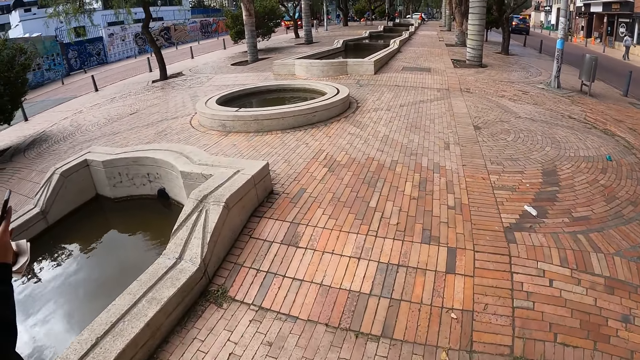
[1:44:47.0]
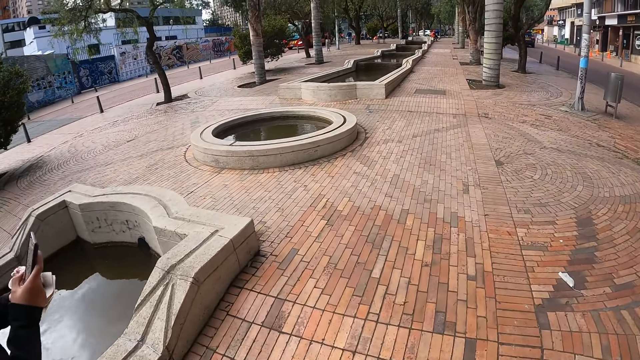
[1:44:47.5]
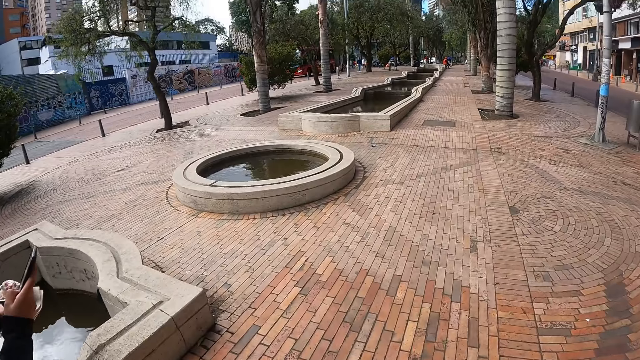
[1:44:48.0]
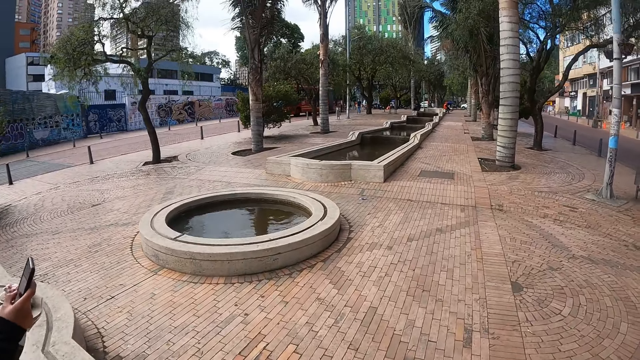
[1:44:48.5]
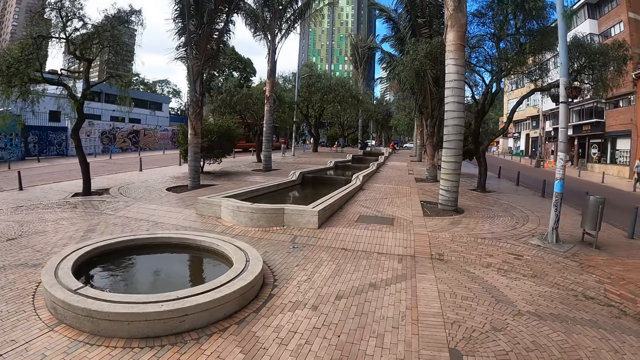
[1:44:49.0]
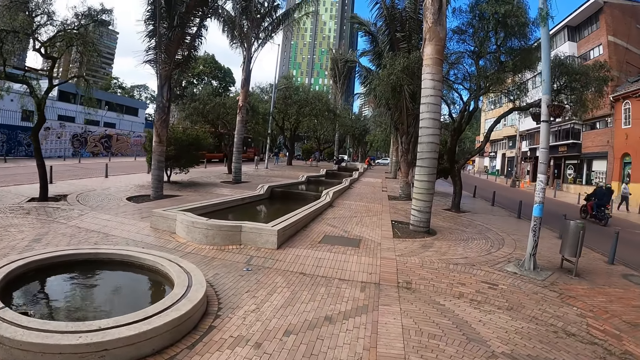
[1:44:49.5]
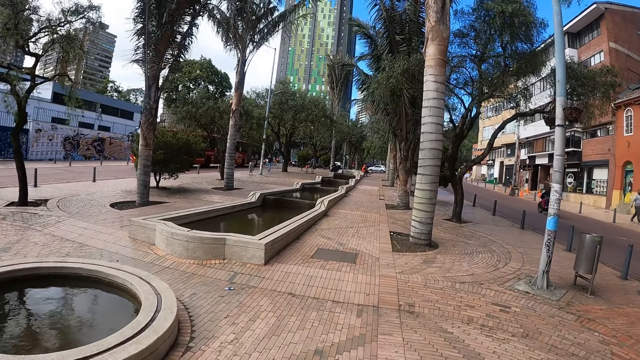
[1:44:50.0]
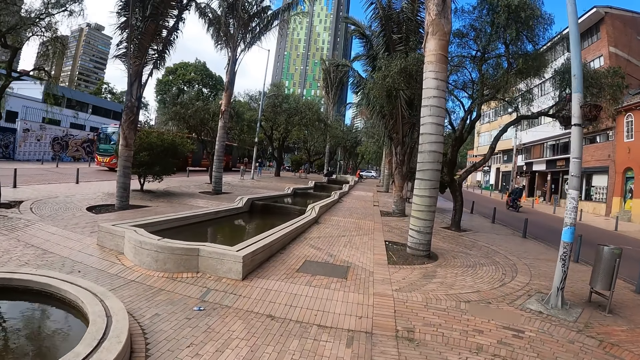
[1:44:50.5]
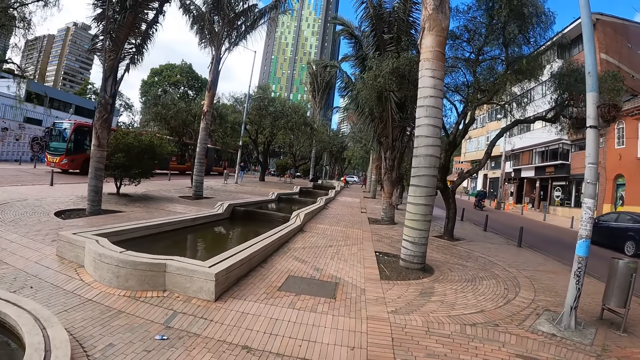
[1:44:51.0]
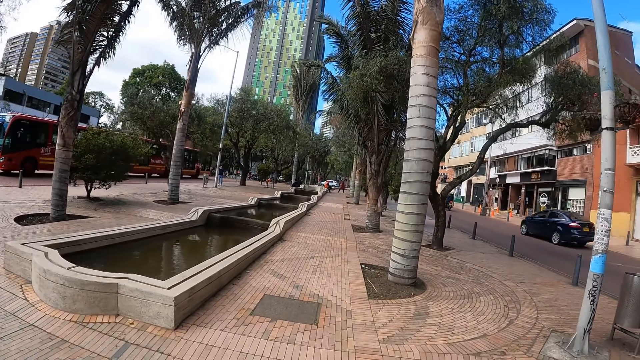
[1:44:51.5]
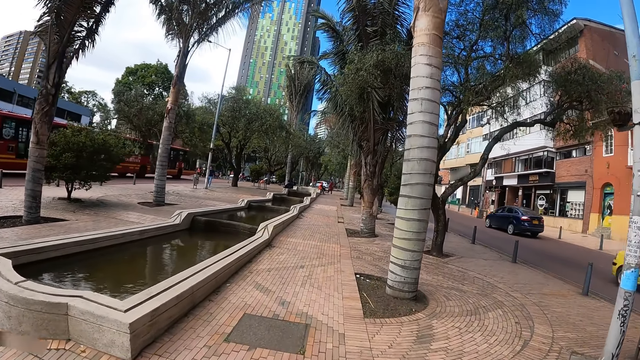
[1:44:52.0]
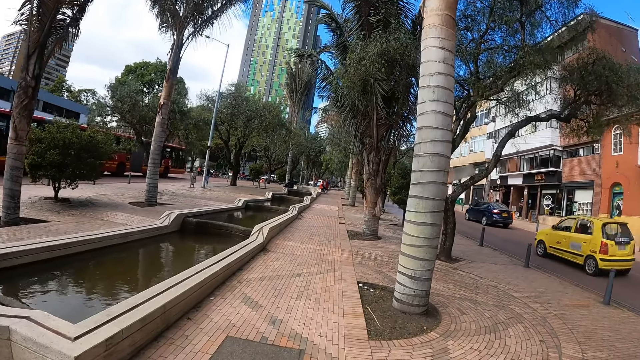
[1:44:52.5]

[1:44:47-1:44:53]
The camera wearer walks on the pavement.

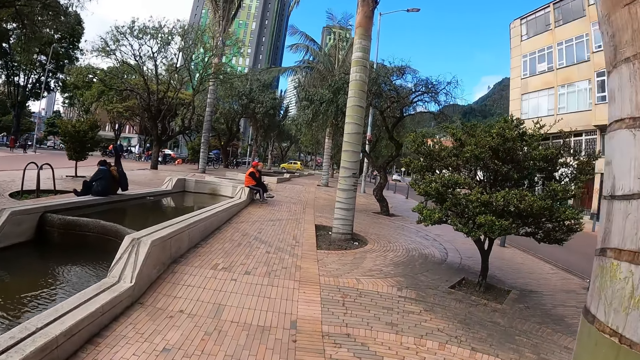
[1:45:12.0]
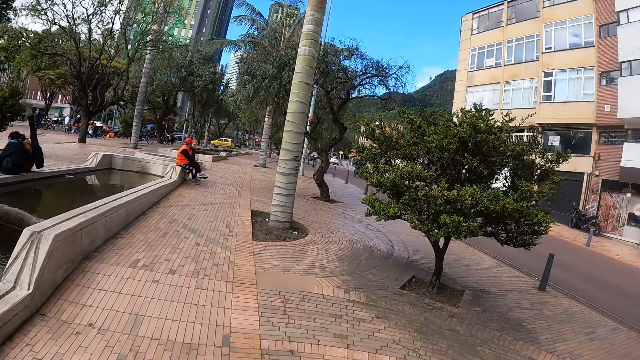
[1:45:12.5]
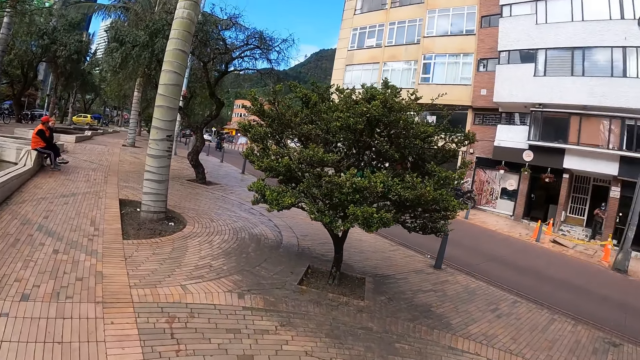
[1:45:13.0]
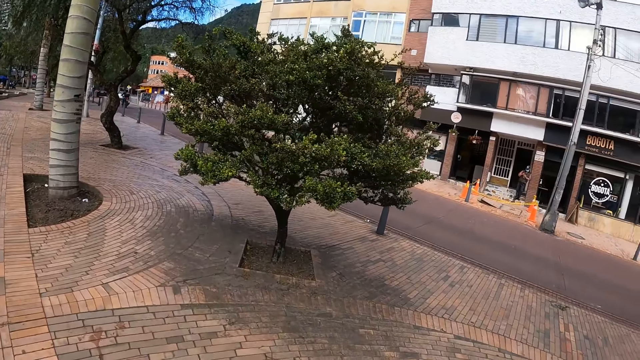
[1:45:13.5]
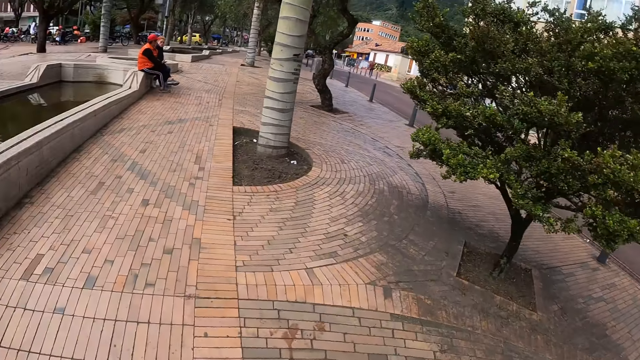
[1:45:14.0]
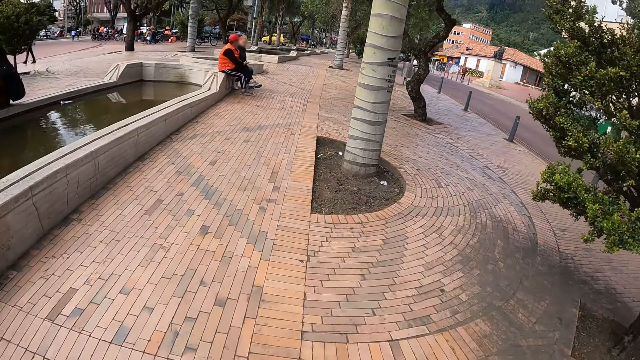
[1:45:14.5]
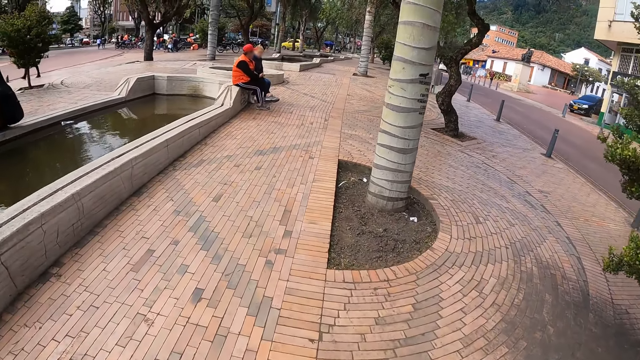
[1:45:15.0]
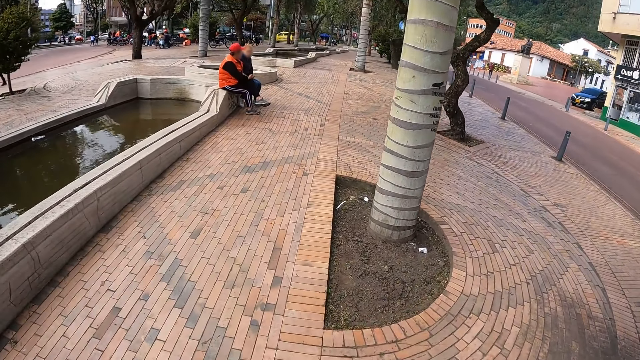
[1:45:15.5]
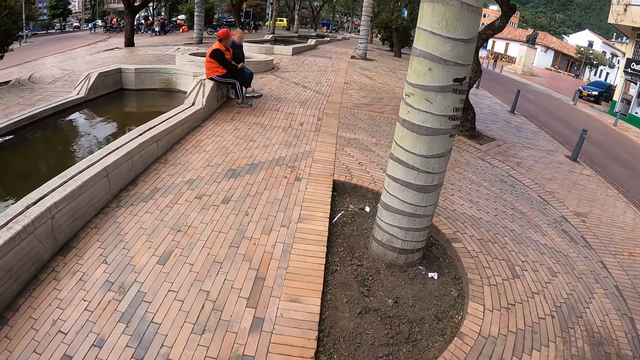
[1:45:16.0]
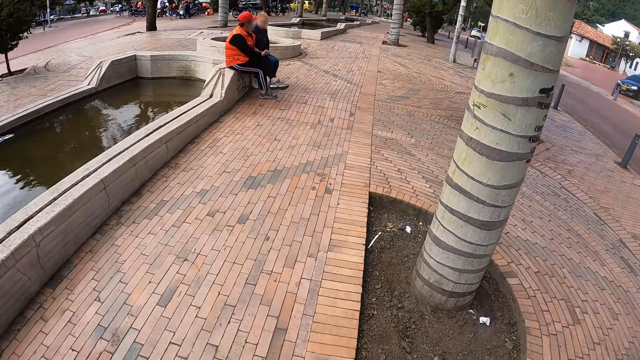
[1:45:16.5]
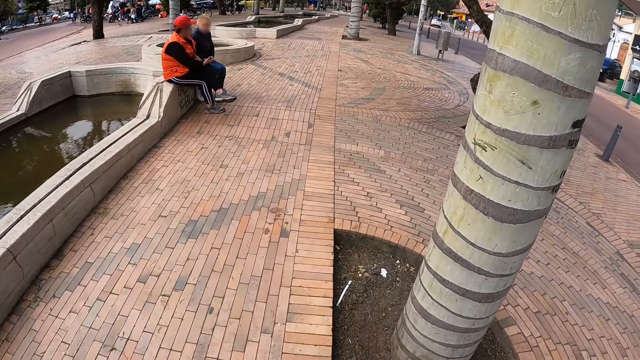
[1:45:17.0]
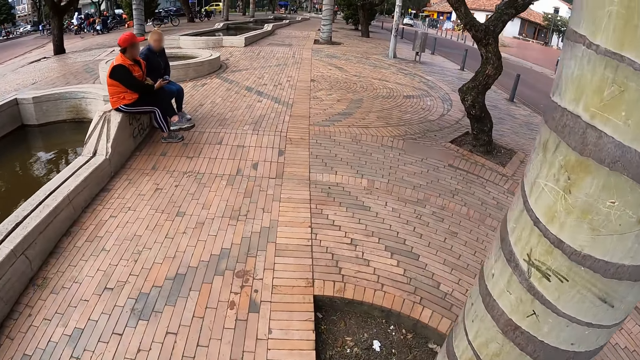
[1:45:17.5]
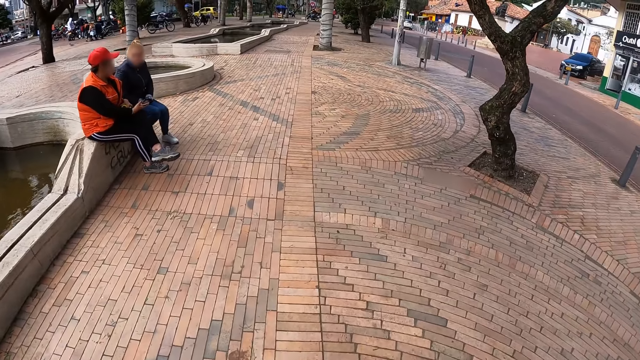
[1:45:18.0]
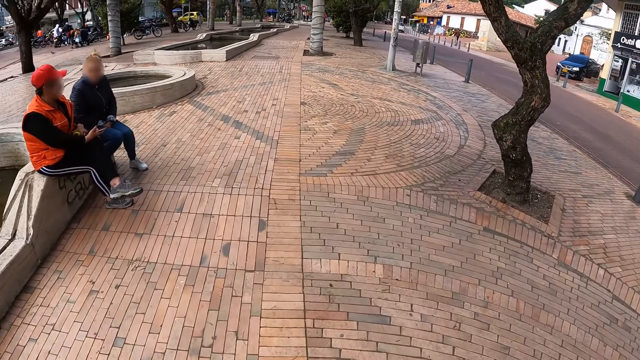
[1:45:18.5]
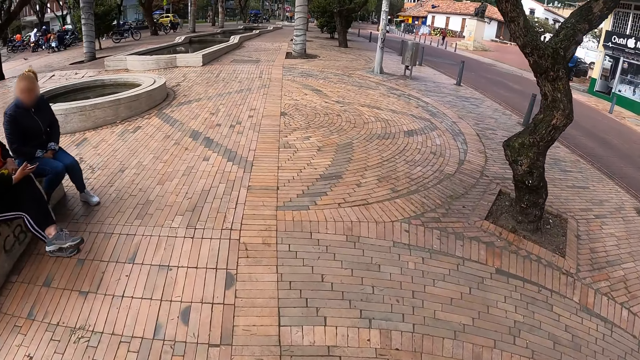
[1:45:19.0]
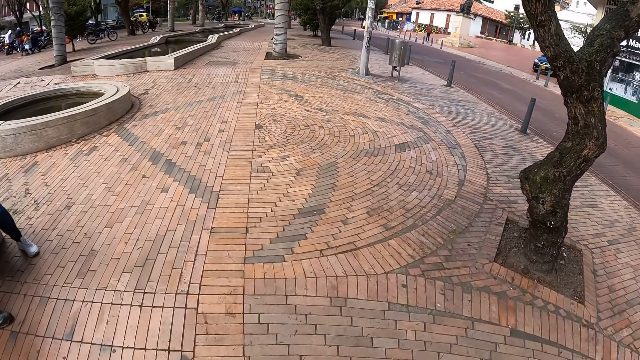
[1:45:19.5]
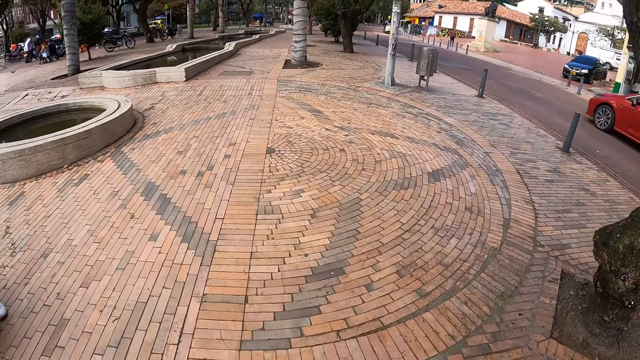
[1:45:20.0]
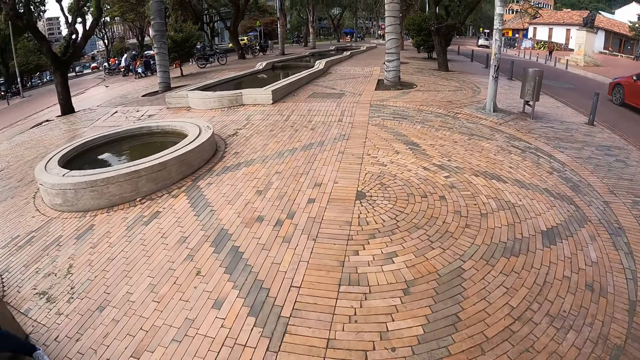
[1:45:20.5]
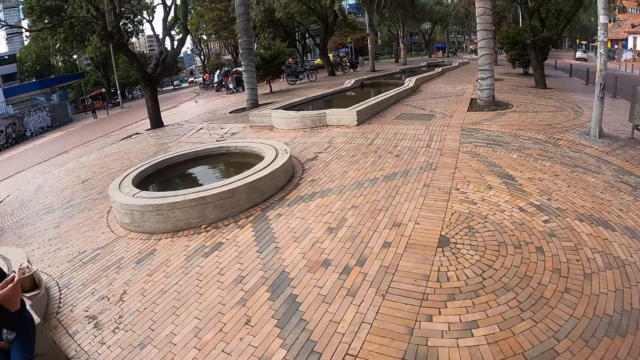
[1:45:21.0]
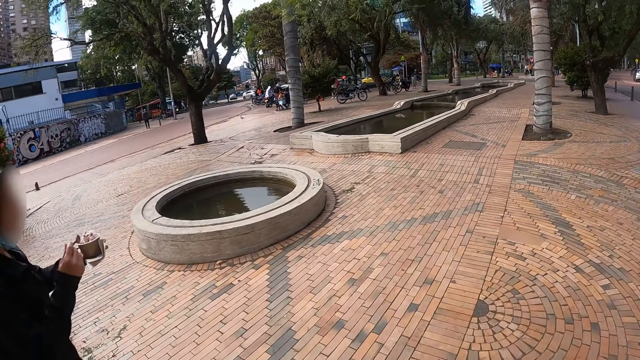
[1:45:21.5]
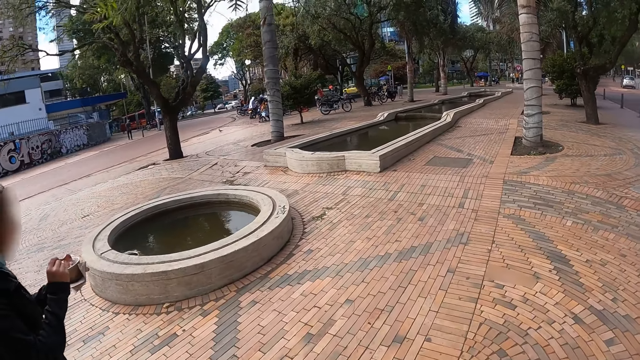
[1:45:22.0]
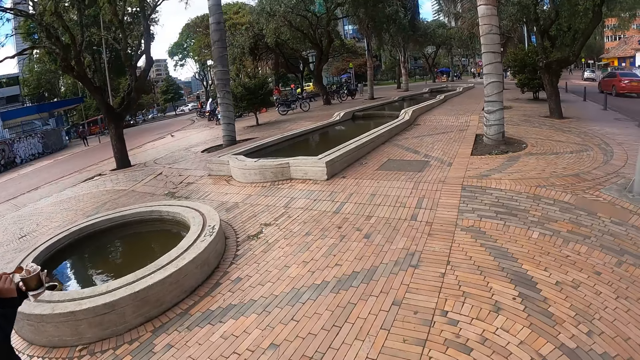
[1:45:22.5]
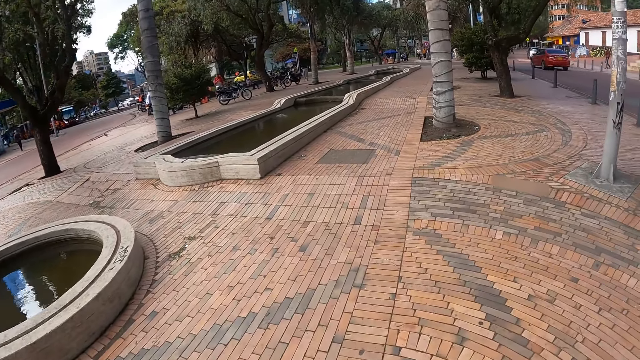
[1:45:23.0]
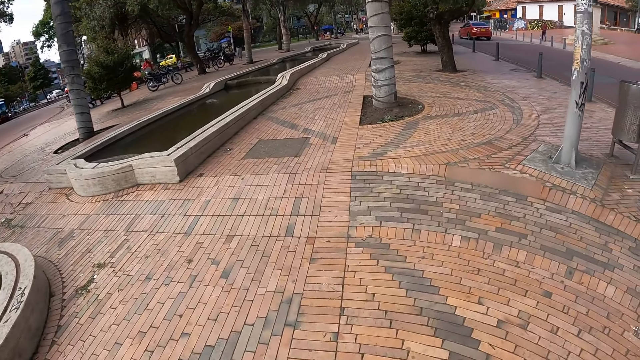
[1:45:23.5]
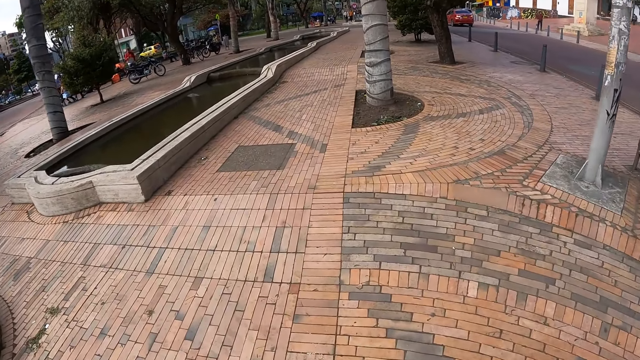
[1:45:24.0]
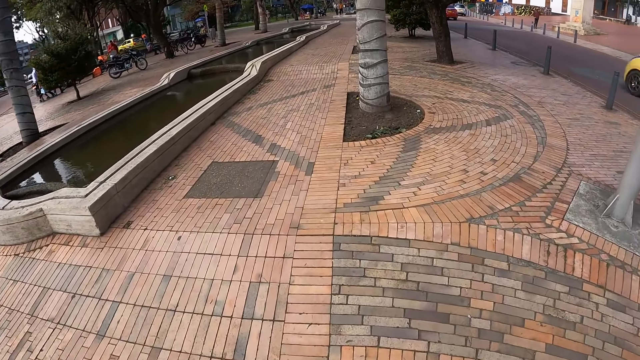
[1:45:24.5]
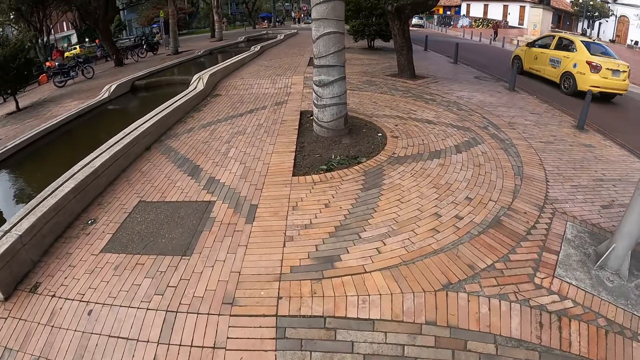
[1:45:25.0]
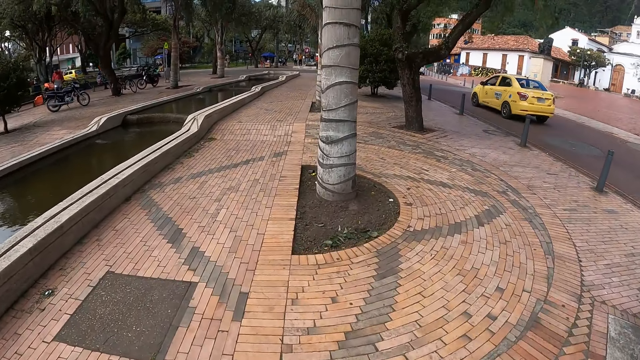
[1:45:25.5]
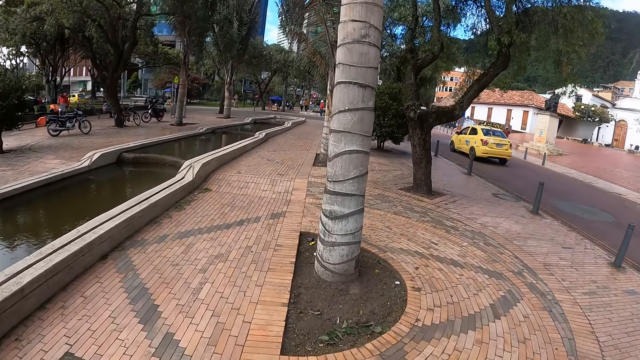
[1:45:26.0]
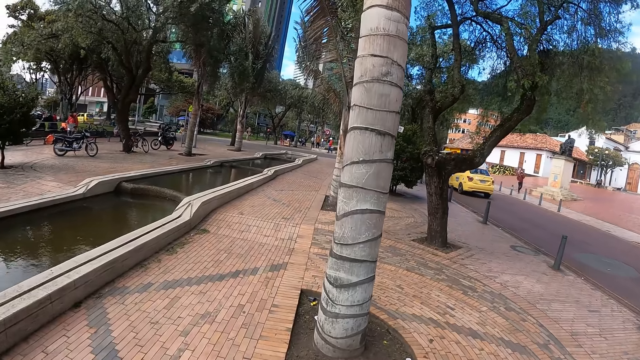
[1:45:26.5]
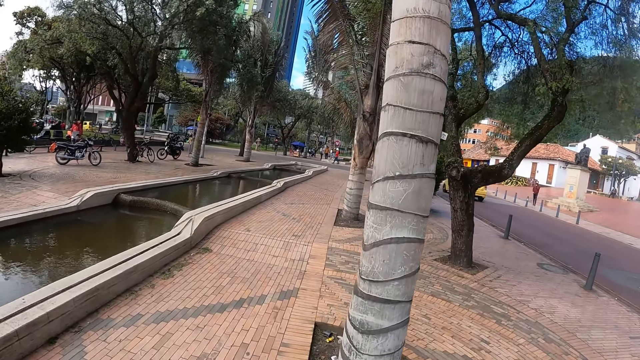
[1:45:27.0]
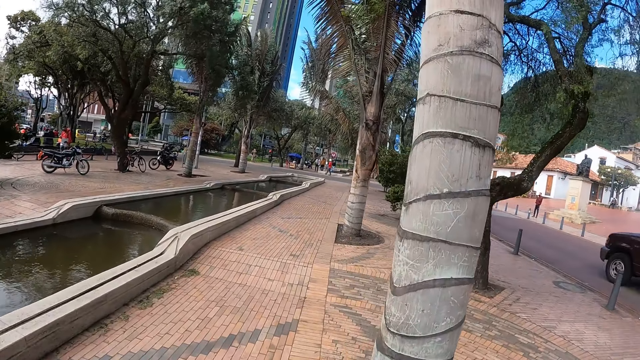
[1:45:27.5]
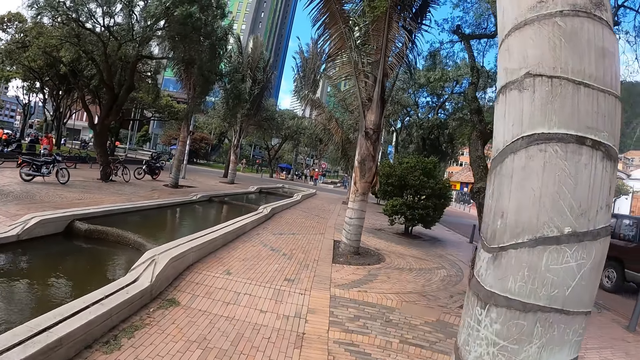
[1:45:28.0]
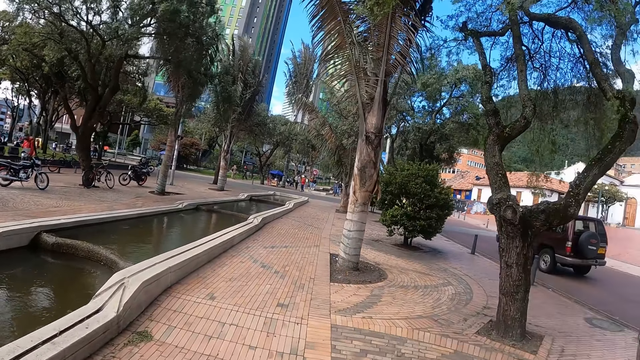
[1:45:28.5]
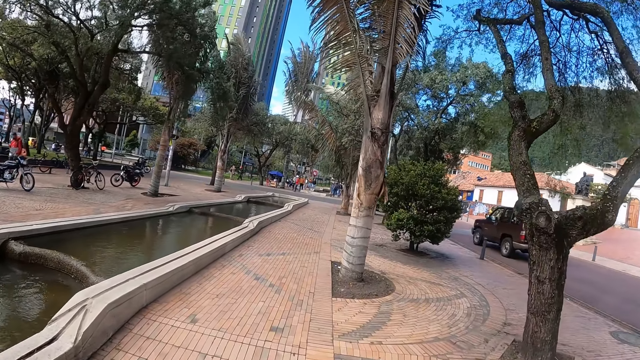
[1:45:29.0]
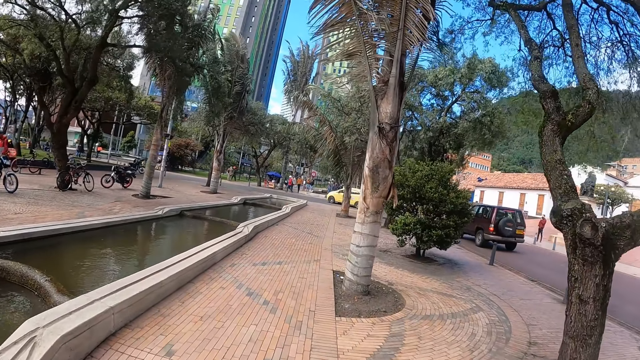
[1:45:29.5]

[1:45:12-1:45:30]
The camera wearer looks around. They walk on the pavement. A woman scoops an ice cream.
